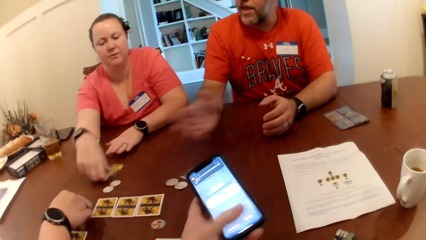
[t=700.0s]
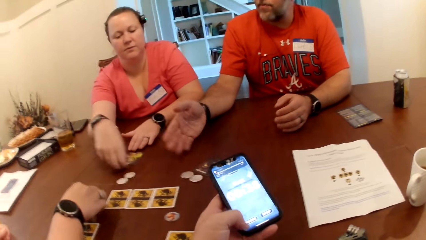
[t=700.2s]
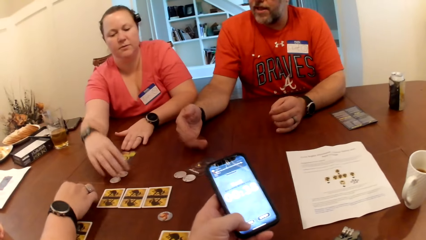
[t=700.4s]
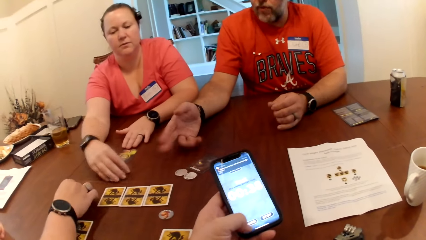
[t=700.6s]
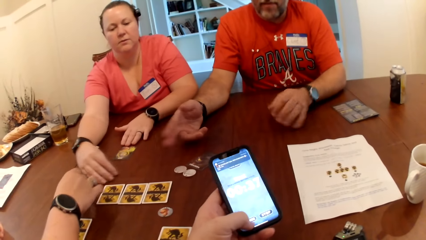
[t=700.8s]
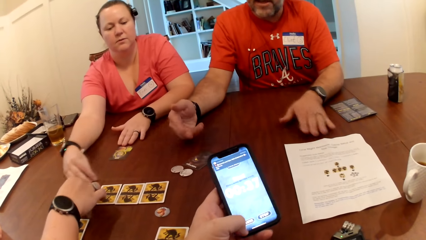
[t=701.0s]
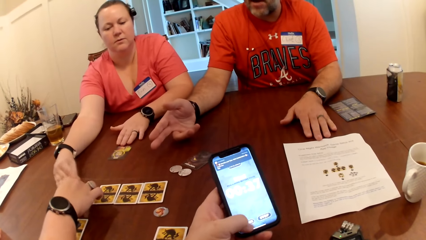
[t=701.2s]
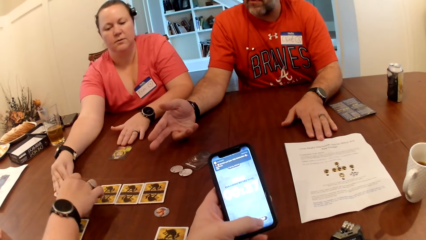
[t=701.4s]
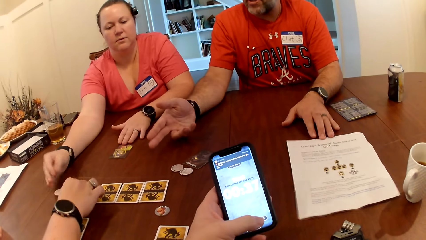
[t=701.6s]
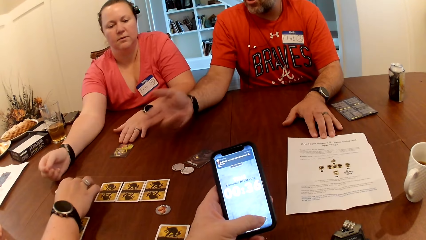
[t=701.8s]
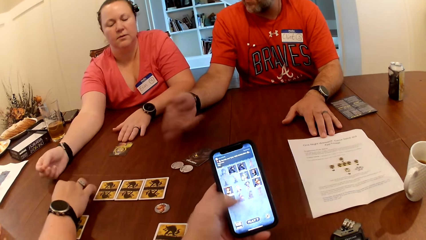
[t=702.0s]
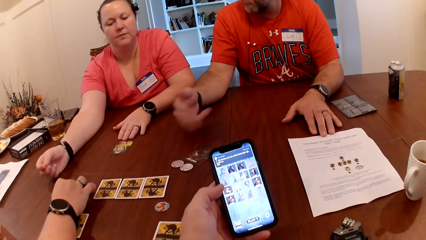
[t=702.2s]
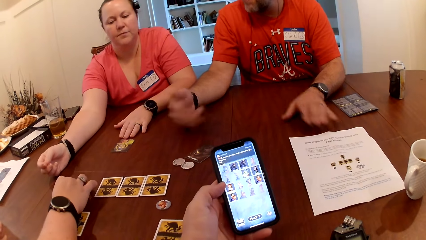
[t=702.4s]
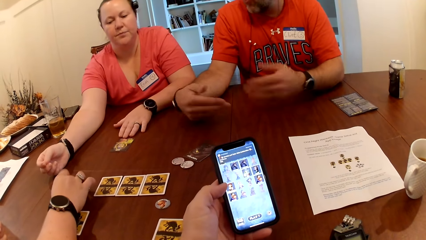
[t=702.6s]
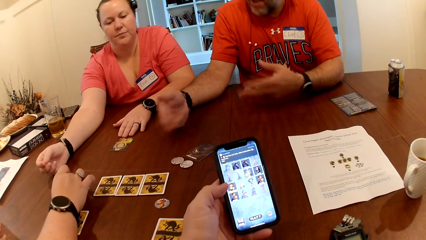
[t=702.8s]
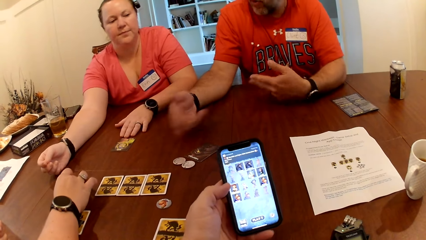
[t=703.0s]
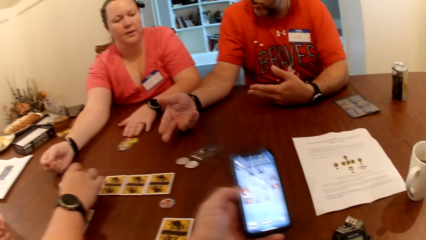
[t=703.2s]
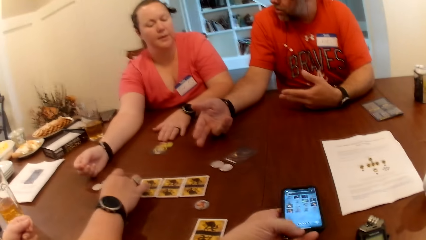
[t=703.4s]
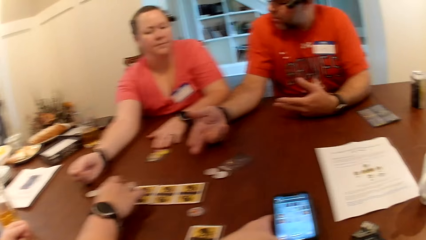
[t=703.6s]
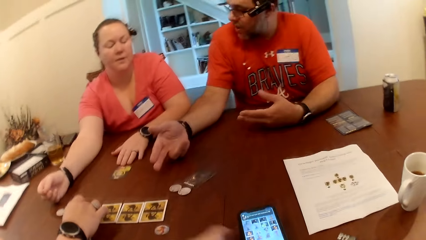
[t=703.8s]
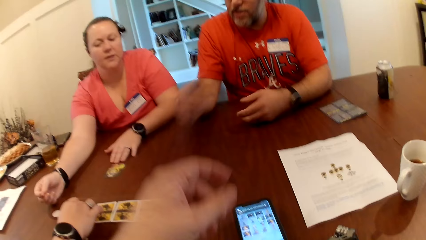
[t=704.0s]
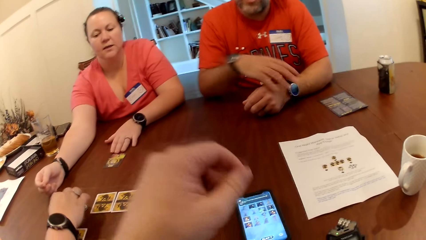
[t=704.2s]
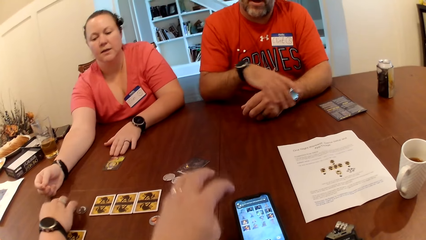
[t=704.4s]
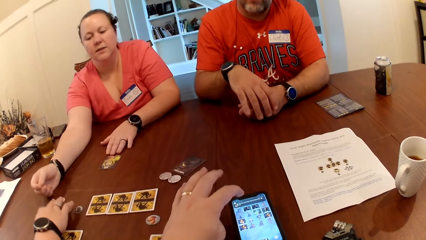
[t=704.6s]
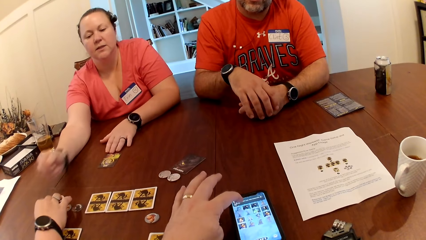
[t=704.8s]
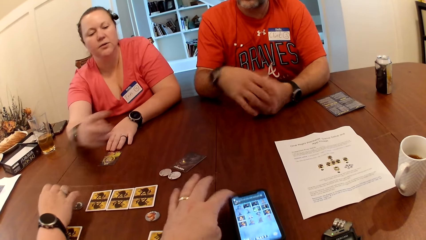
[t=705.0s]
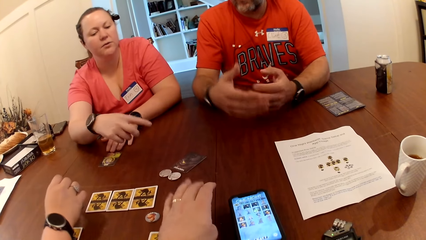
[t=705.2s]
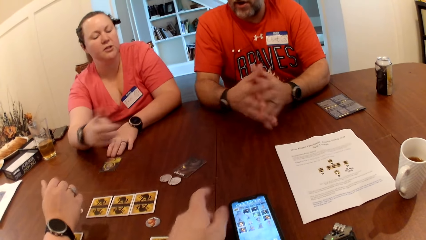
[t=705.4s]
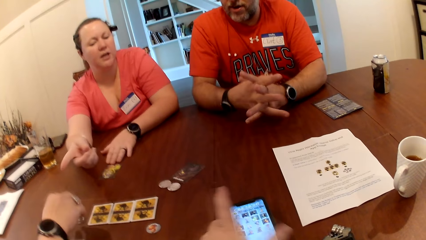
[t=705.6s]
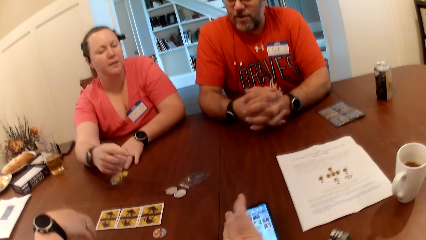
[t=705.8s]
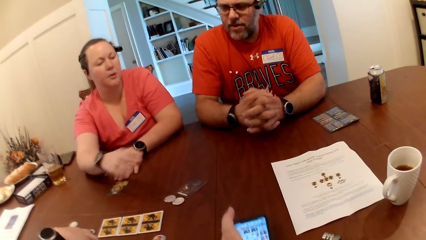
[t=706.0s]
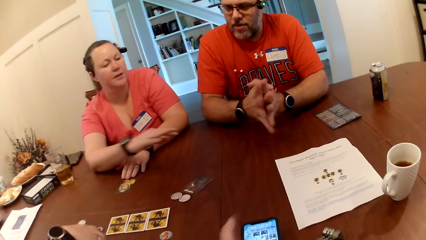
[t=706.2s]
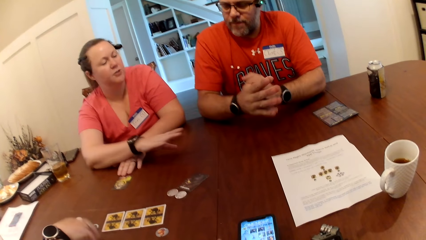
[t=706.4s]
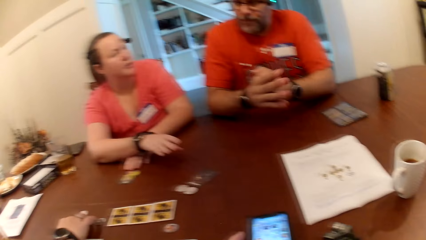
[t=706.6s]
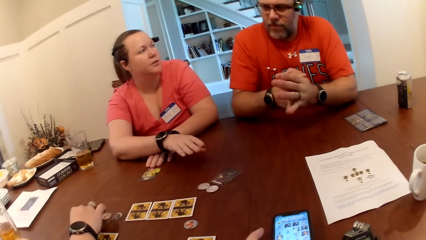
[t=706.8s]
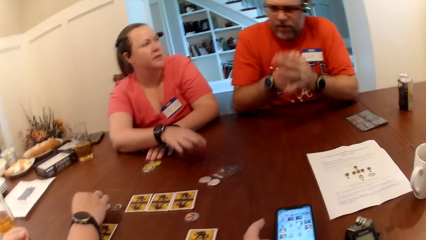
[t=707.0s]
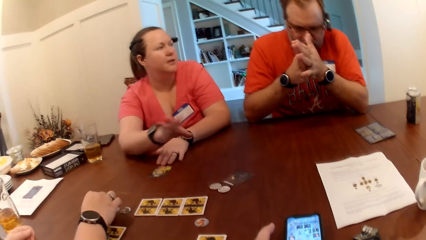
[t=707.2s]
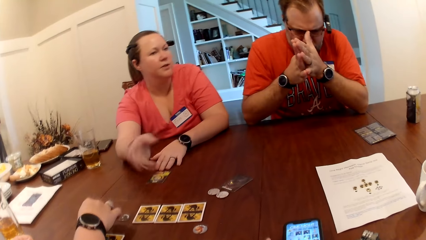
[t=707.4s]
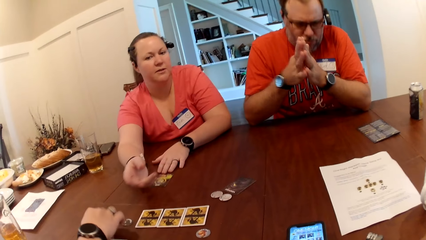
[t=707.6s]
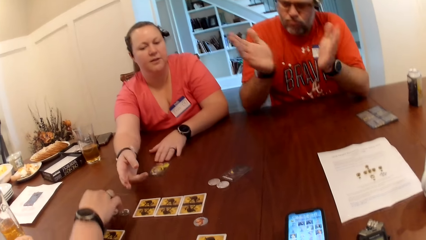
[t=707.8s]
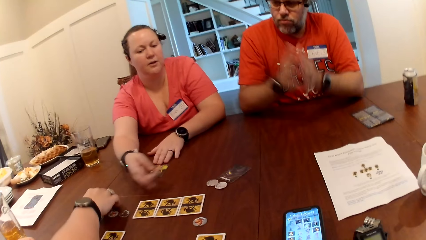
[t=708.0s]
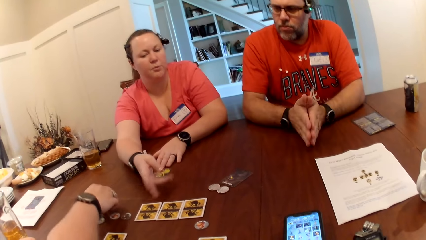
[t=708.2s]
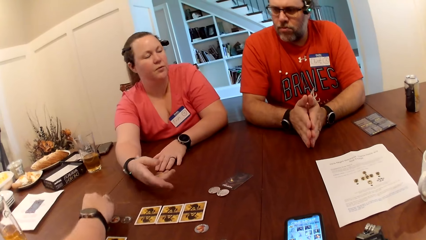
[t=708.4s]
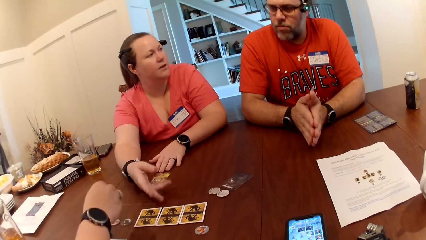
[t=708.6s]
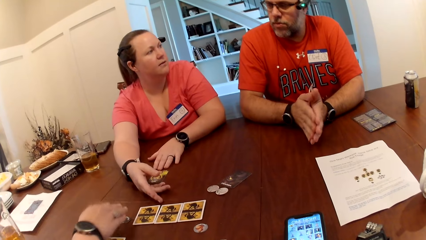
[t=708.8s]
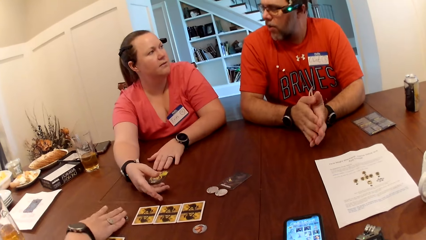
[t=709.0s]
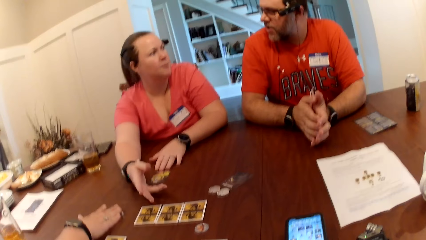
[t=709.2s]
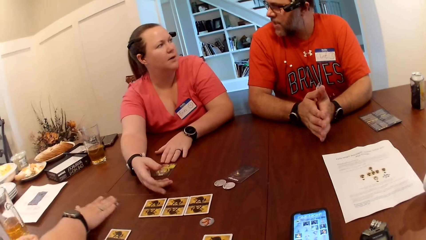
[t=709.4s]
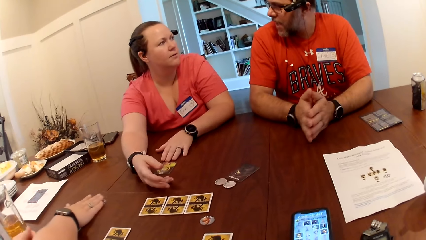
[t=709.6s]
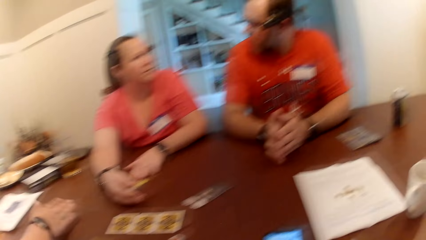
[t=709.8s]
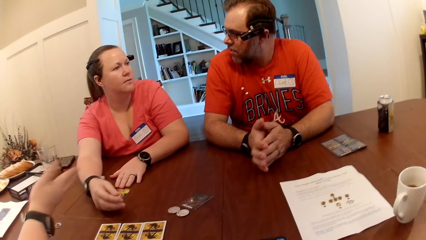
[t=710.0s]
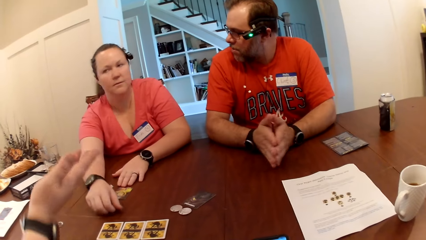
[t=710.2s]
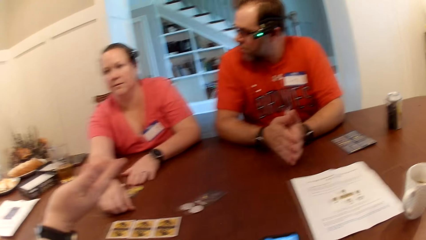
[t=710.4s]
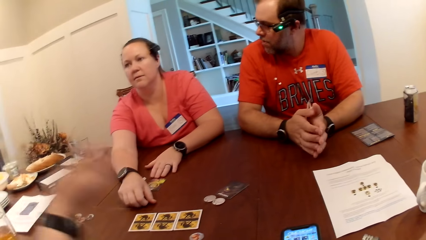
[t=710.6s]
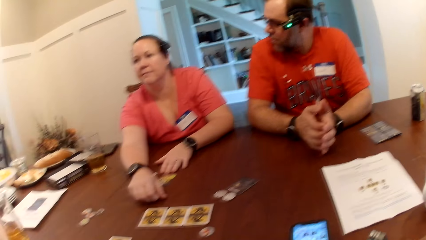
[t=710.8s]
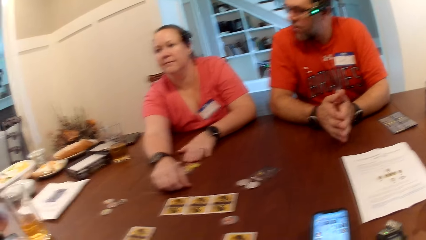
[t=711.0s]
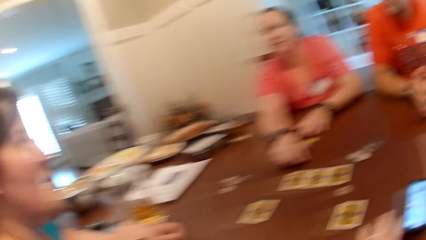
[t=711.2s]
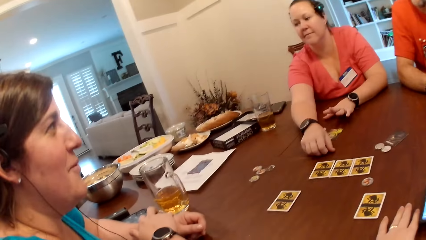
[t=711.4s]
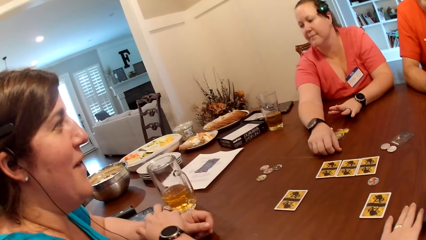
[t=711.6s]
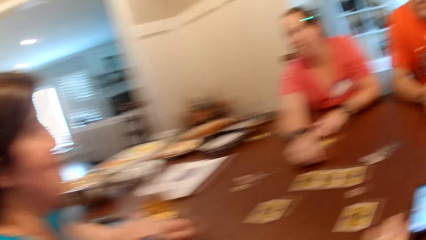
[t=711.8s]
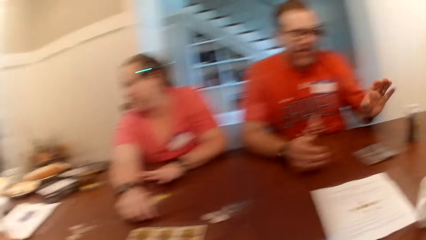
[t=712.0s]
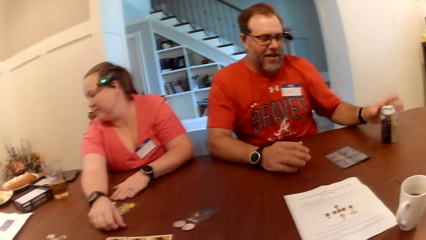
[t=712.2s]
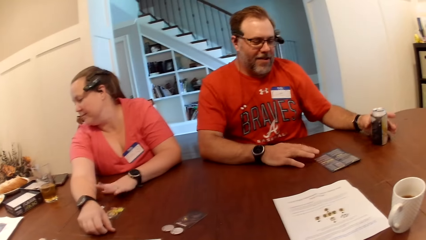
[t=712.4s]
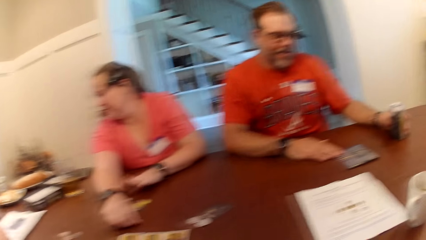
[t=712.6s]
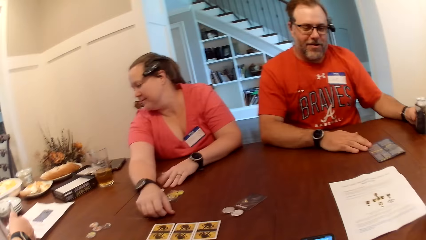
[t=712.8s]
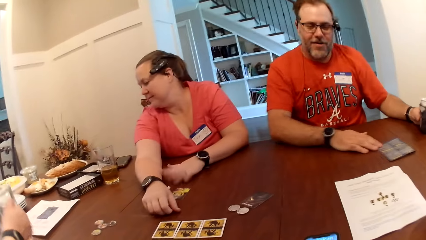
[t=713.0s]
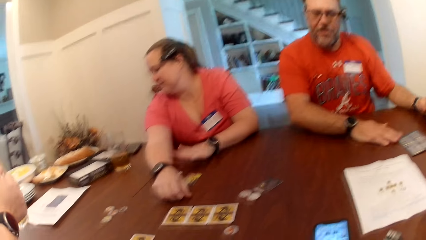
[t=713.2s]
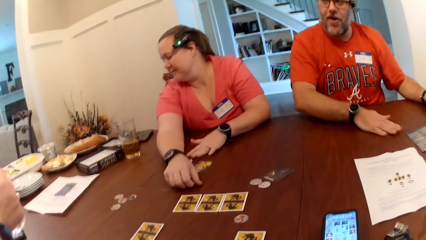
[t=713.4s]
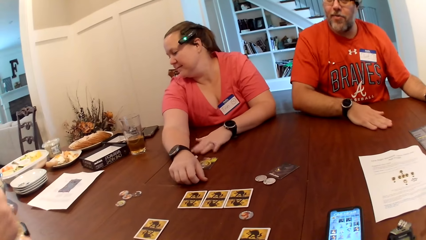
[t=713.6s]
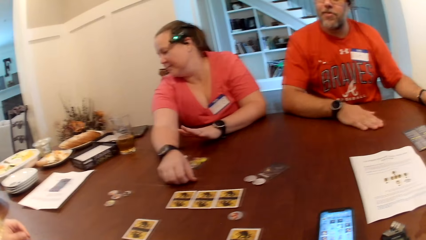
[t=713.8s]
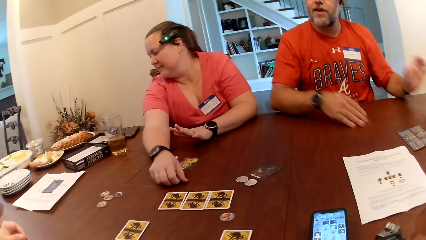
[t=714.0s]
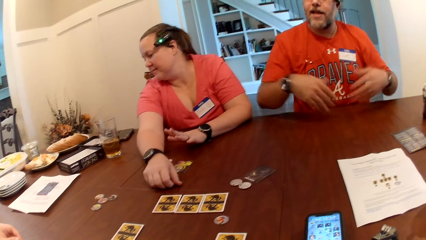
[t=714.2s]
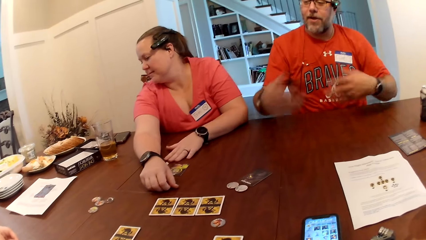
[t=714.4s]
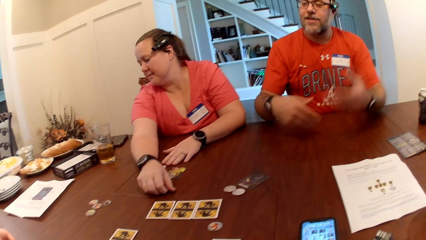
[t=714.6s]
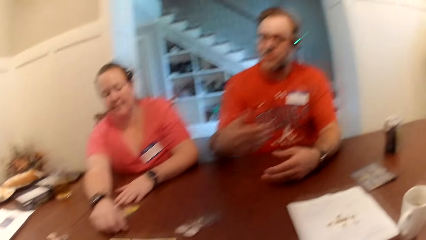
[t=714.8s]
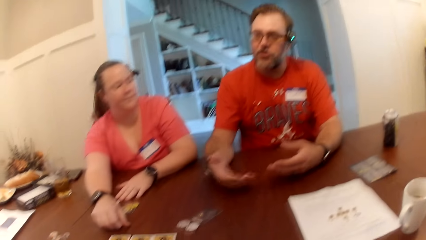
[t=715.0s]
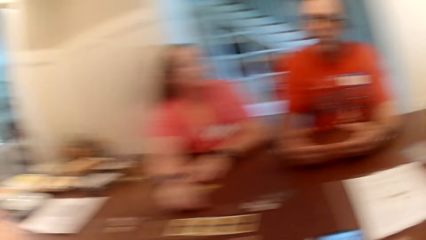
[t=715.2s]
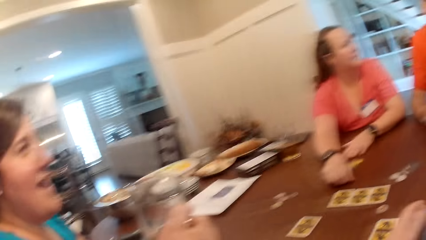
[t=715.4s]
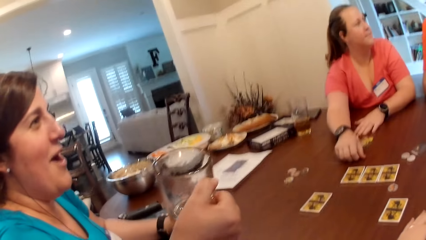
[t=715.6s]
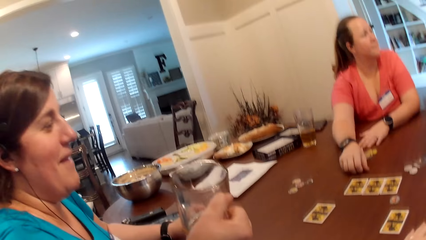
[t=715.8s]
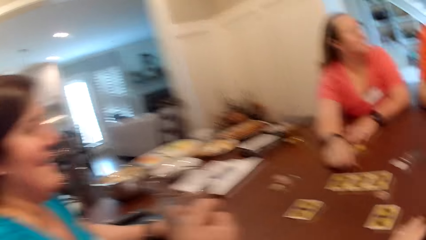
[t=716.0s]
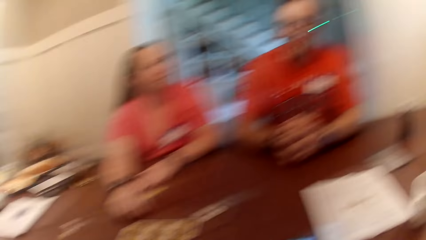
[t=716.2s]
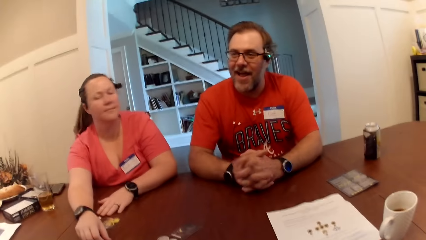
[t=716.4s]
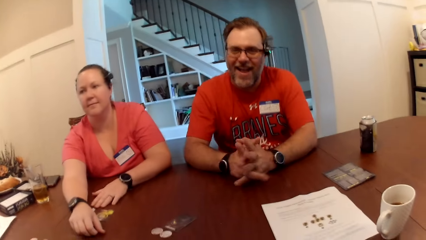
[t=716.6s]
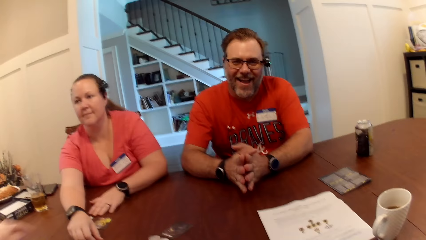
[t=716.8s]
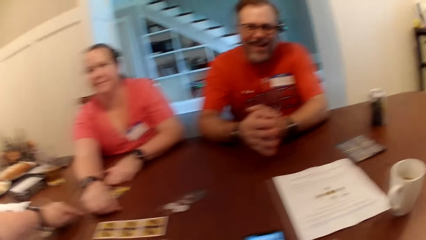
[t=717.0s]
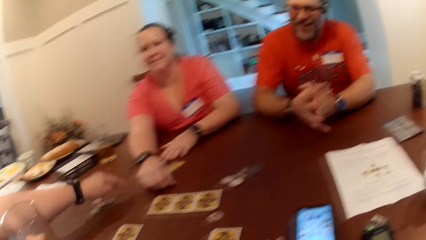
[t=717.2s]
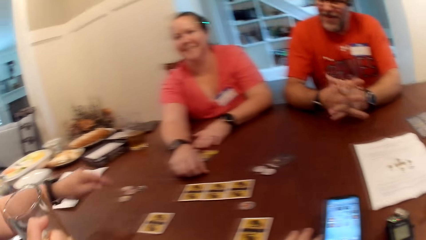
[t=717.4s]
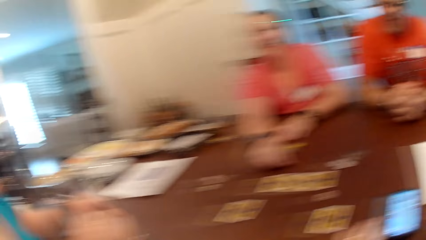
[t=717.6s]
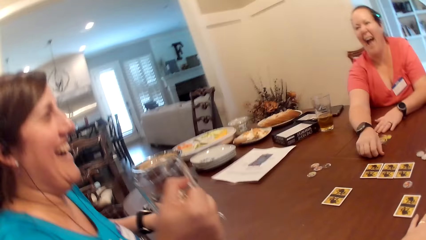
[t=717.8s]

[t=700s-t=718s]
The camera wearer picks up a phone on the table with his left hand. He presses the phone with his left hand. A woman moves the game chip on the table with her right hand. The camera wearer drops the phone in his left hand on the table. The woman converses with a man. The camera wearer moves the phone on the table with his left hand. Another woman arranges the game chips on the table with her right hand. The man moves the paper on the table with his right hand and his left hand on a can drink. The camera wearer scrolls the phone. The other woman holds a glass cup in her right hand.
